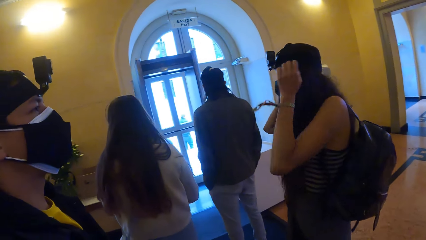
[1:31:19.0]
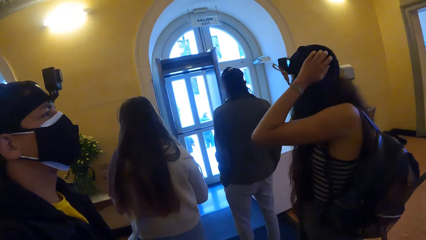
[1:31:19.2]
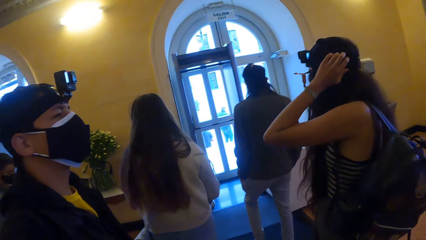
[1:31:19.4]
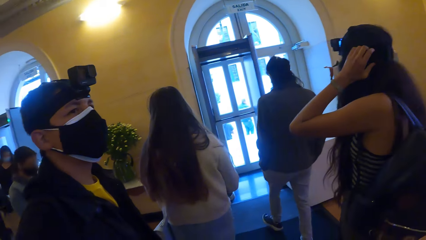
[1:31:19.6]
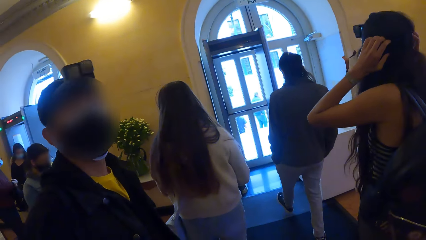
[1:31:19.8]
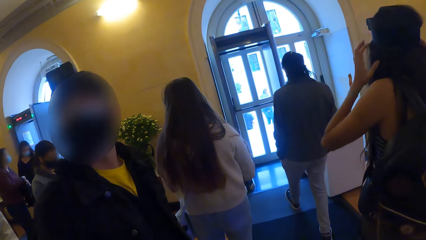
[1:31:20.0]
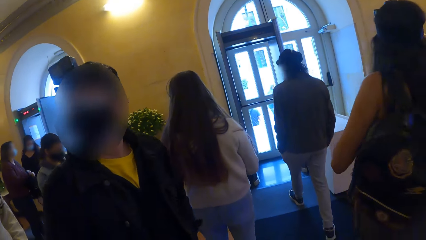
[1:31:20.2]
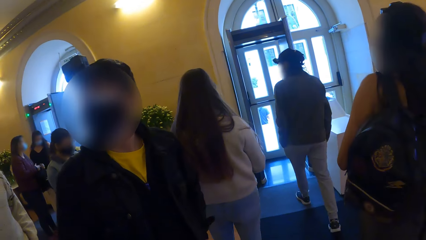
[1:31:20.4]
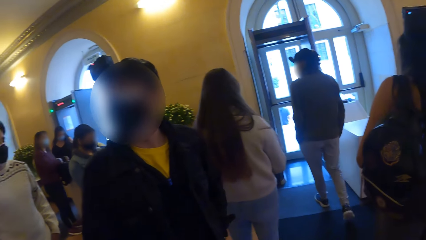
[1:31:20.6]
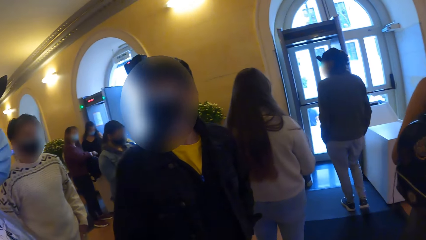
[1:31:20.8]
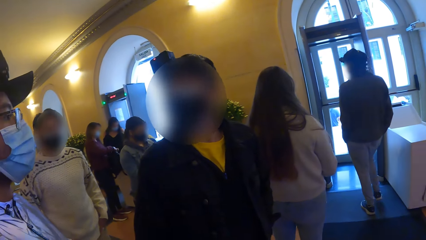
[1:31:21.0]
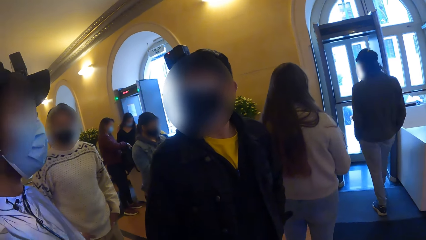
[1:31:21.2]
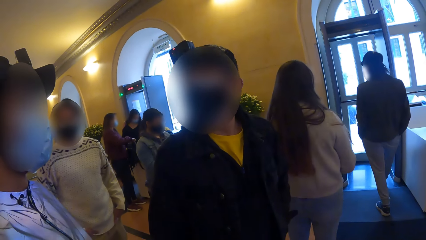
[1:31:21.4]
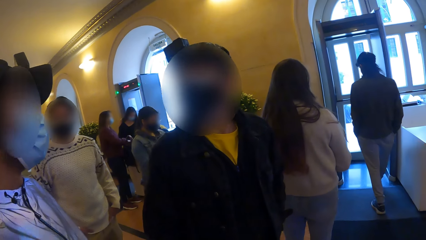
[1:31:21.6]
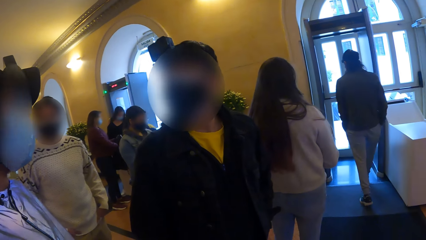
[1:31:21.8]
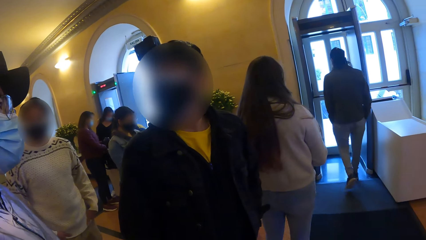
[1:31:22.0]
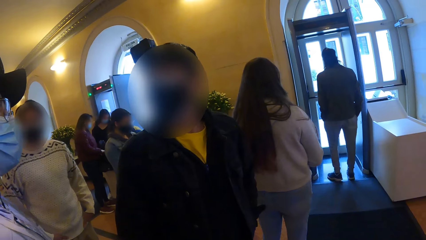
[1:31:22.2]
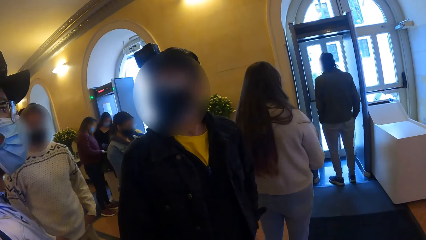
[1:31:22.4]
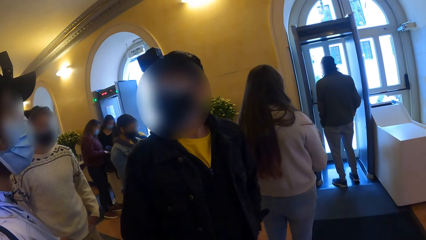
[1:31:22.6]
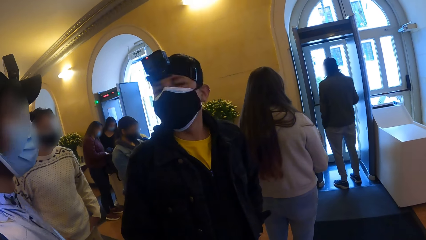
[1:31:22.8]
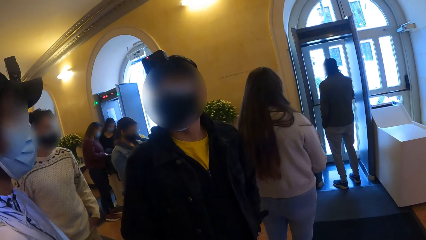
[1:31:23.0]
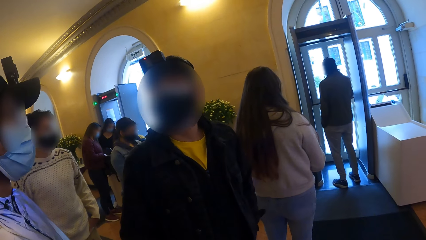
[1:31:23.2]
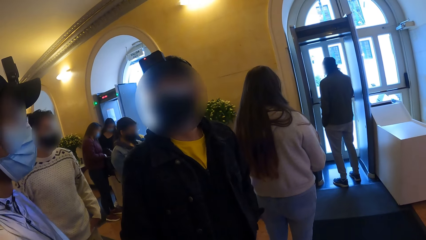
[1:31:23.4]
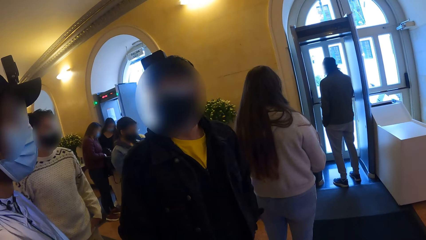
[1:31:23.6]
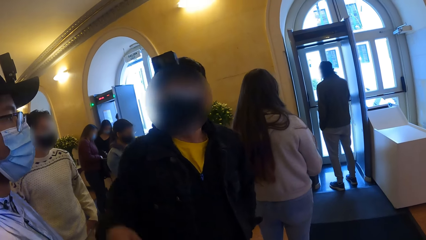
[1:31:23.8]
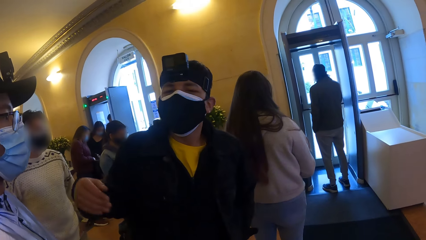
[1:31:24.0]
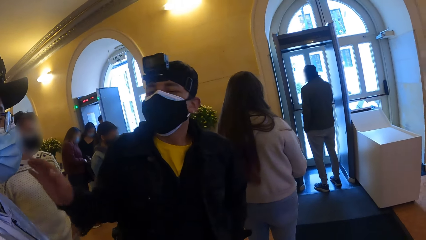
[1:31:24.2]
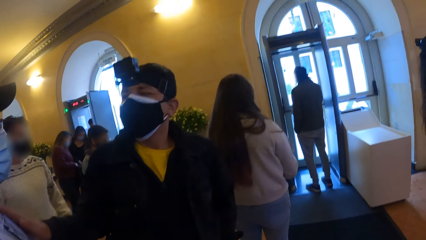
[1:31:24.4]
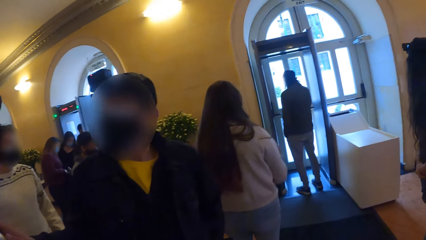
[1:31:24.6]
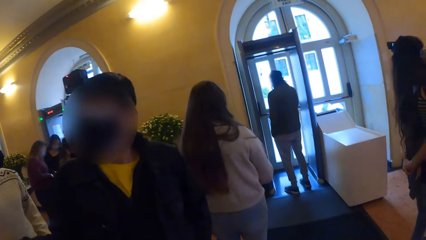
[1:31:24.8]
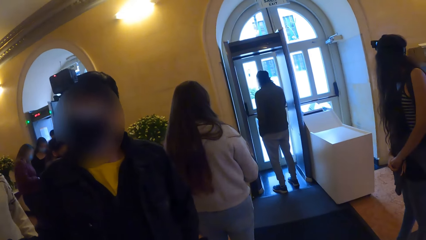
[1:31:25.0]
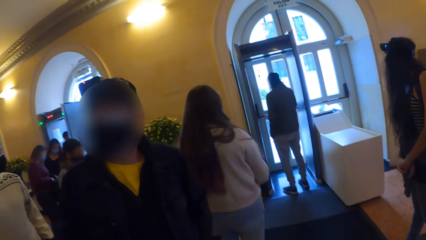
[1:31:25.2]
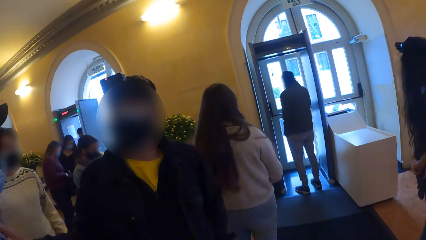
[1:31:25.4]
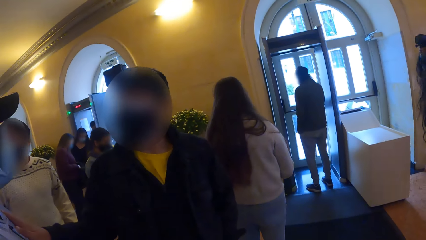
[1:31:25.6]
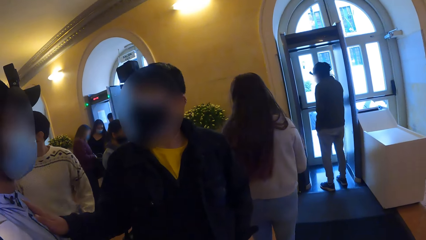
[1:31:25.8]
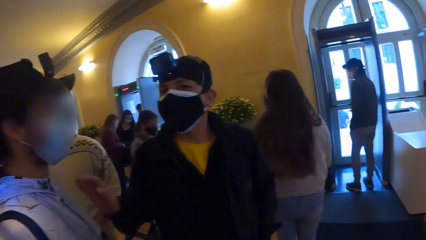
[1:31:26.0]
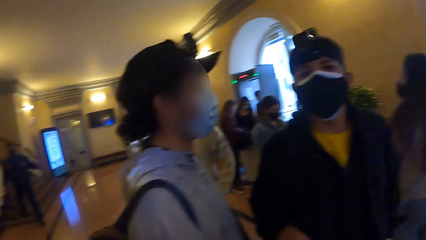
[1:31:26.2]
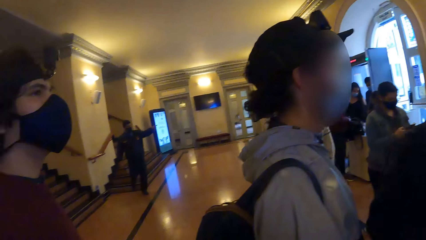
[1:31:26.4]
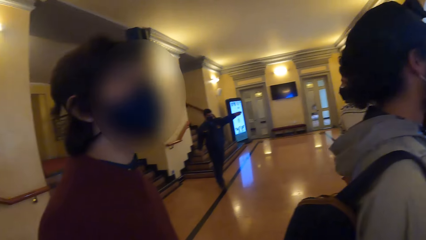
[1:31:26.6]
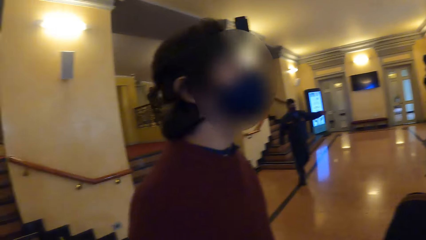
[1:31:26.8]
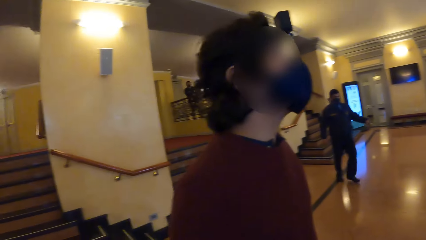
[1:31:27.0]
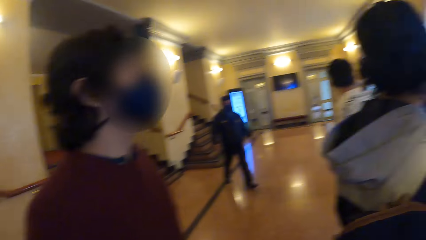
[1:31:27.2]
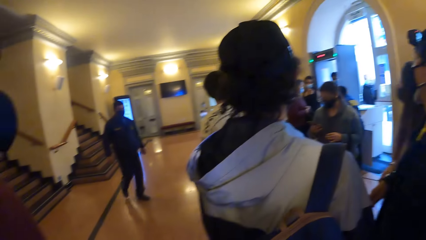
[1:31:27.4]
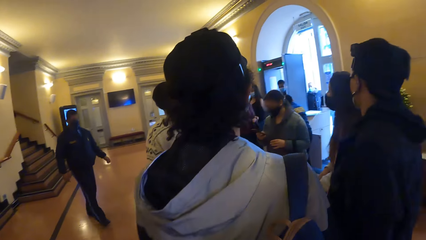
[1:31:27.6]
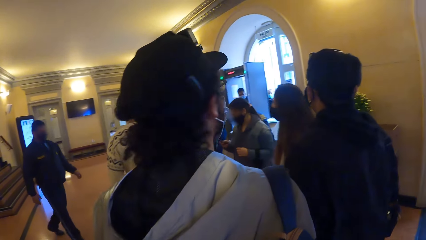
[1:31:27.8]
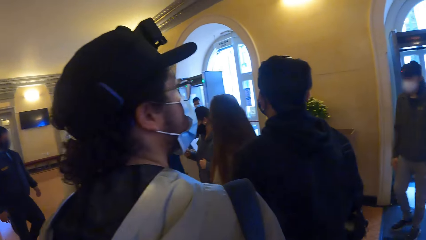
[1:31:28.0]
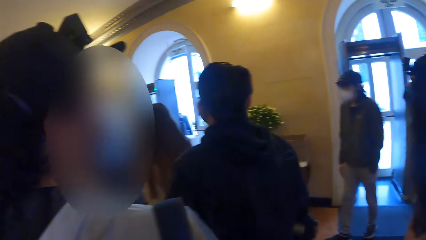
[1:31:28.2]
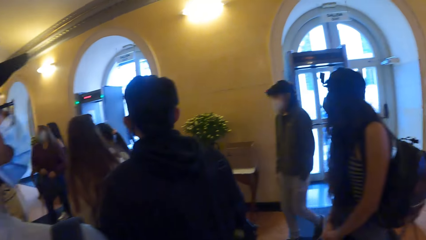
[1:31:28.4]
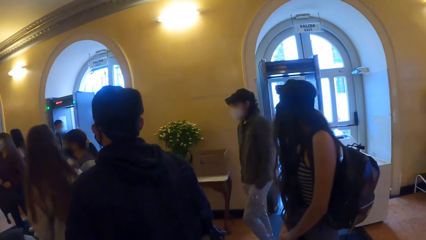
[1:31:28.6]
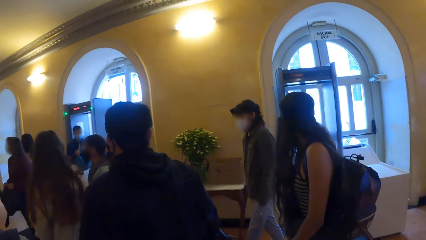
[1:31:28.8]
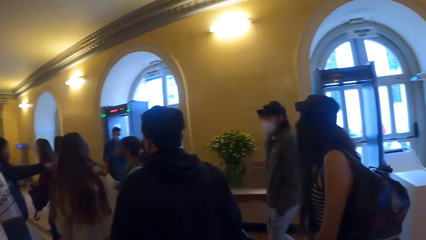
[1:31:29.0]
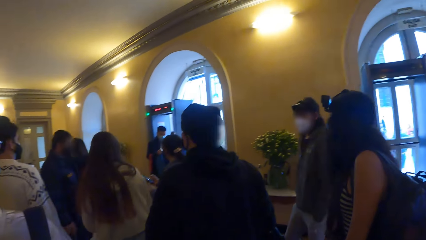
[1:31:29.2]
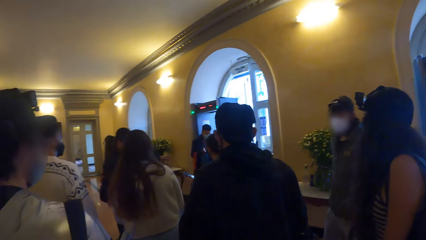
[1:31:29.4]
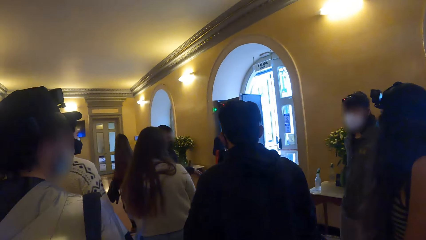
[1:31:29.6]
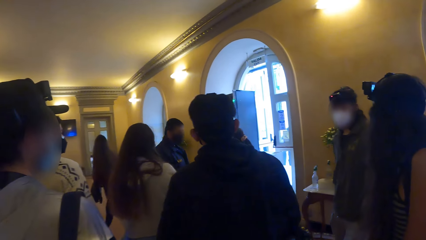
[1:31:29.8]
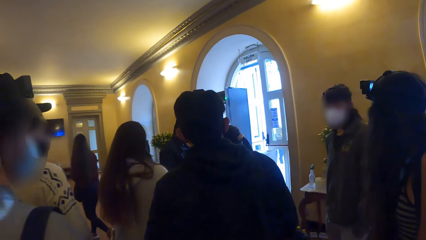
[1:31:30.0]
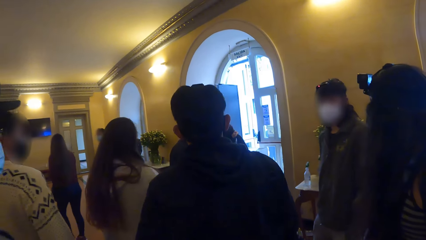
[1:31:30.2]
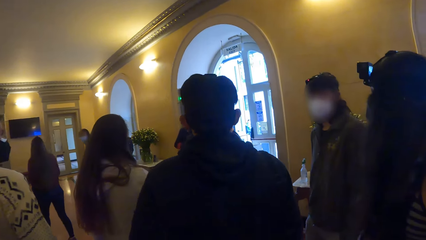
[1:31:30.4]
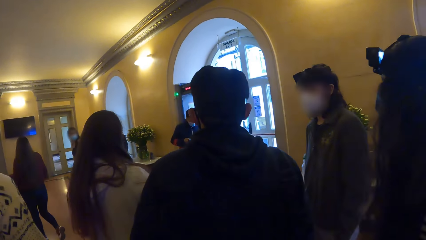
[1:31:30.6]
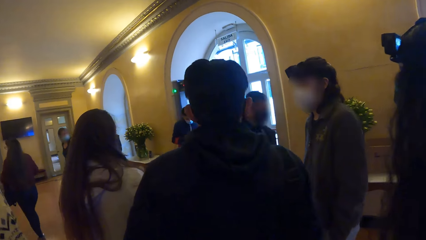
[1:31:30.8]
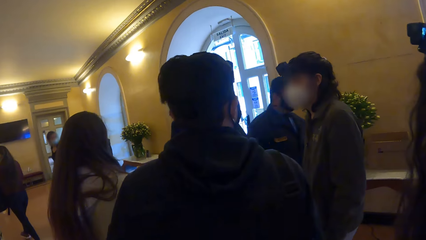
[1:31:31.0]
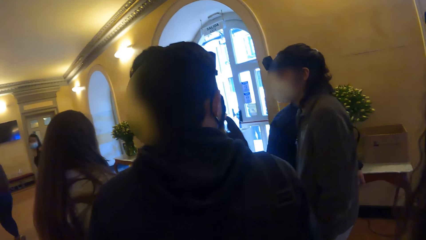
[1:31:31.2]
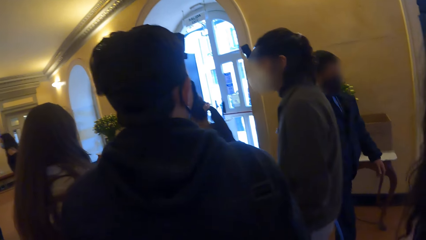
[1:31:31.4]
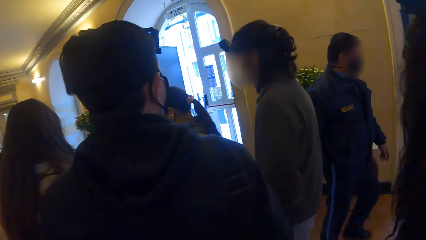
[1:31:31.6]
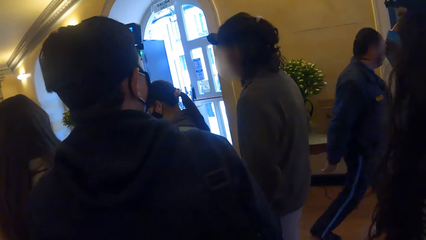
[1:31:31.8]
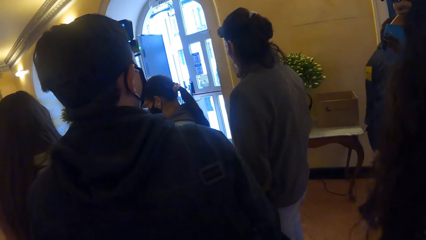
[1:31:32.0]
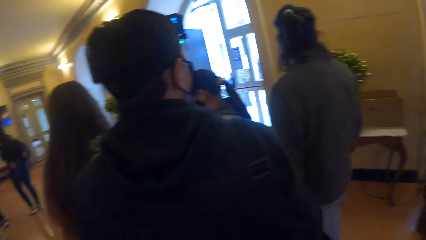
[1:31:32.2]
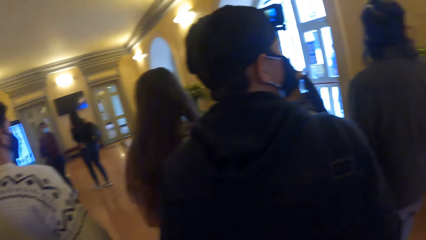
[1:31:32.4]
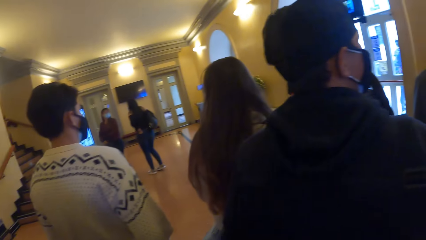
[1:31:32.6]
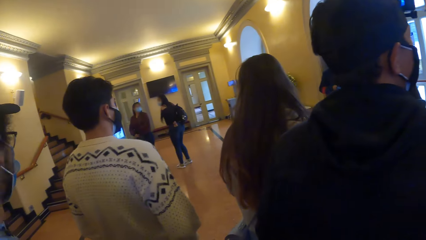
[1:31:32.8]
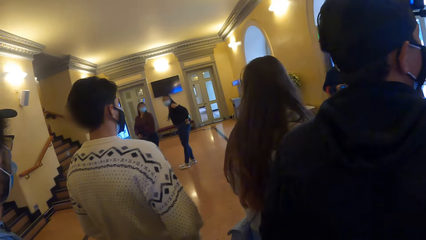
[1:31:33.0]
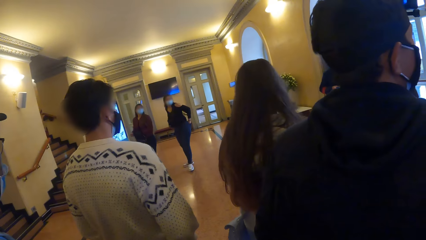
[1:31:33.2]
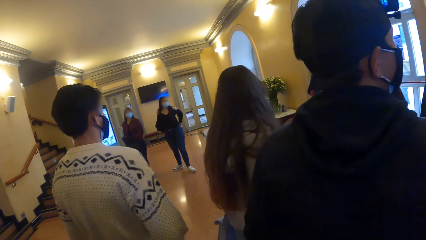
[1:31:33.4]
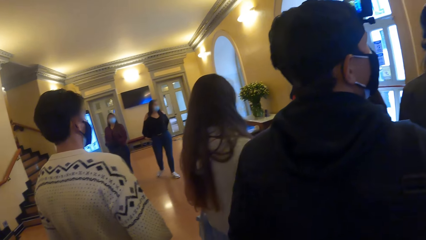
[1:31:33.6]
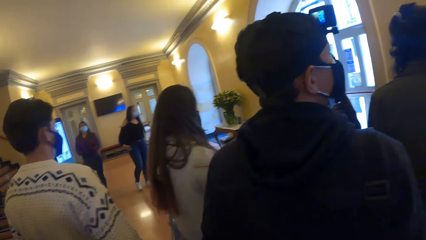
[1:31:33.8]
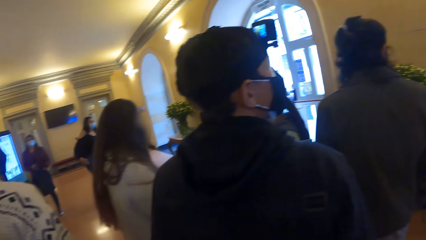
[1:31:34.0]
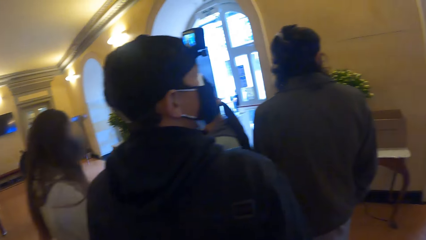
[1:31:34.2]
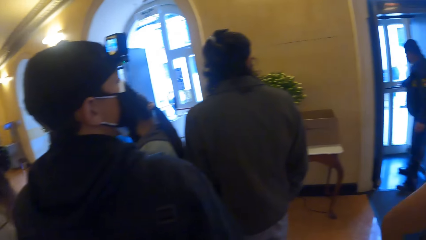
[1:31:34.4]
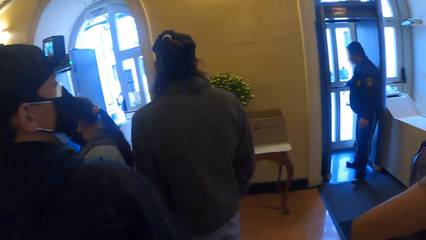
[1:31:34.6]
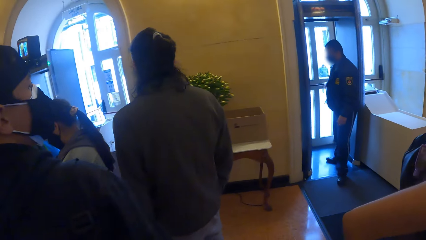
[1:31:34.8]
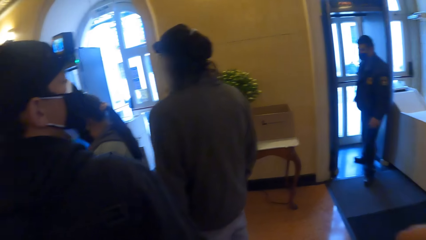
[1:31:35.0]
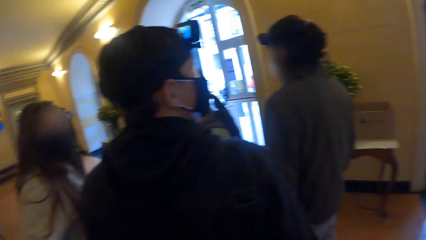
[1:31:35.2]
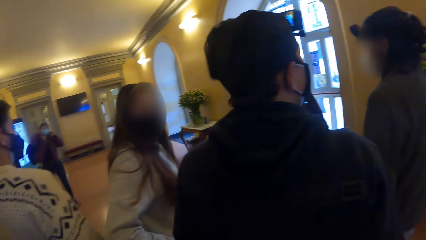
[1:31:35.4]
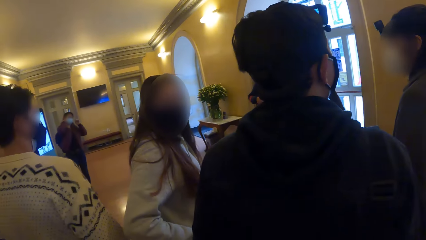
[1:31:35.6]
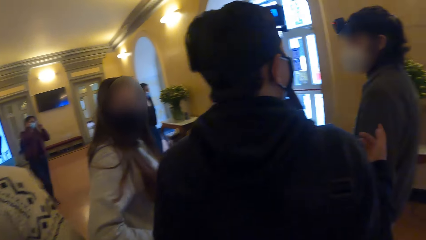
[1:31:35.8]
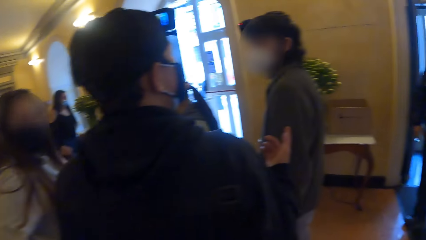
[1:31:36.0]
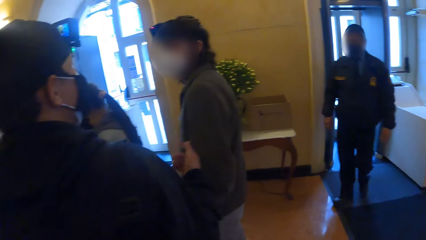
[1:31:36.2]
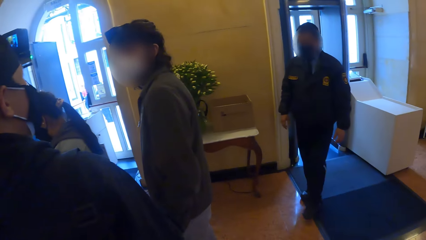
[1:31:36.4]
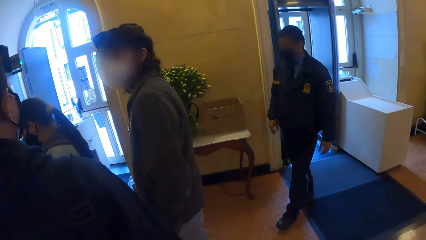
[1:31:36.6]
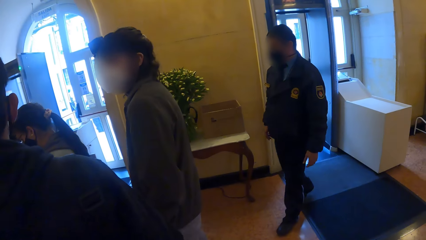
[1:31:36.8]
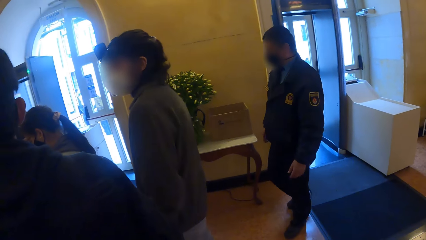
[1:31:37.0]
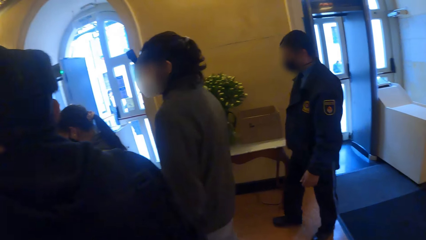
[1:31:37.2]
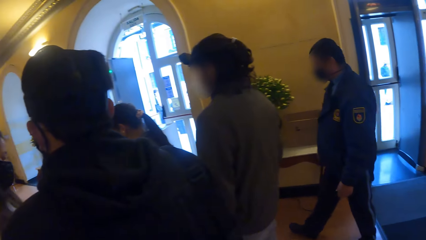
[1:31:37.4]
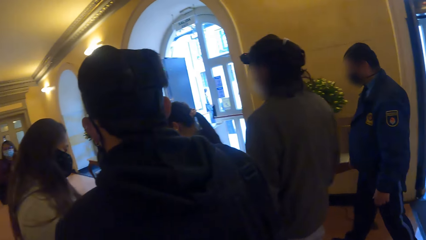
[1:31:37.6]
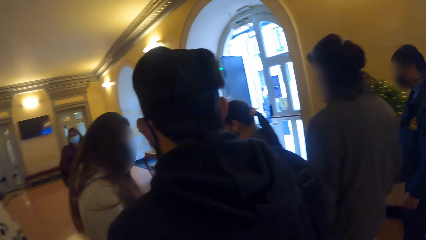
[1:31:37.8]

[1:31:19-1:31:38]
The camera wearer talks to a person. A man touches an exit door with his right hand. Another man touches a third man with his right hand. The security man interacts with the camera wearer and the group of people. The camera wearer looks around. The security man touches the exit door with his right hand.
